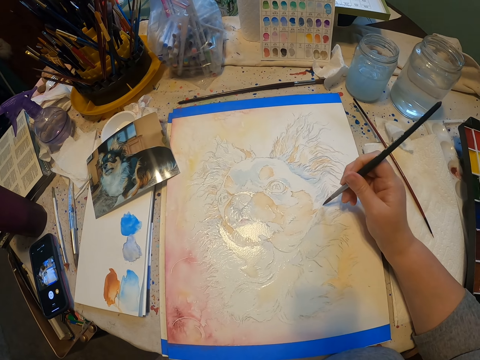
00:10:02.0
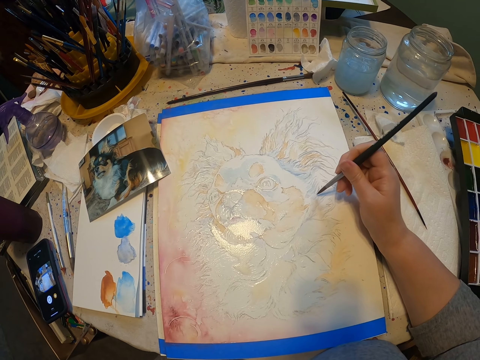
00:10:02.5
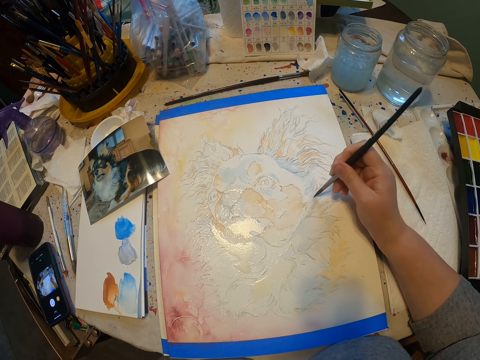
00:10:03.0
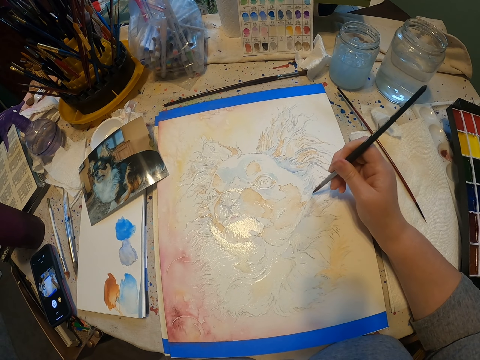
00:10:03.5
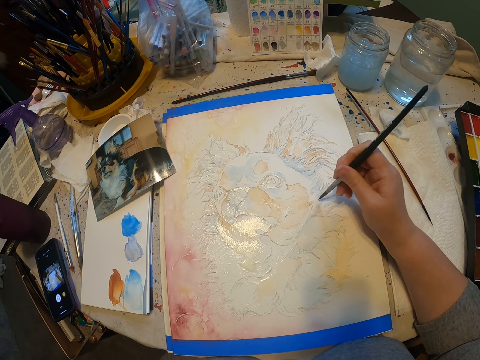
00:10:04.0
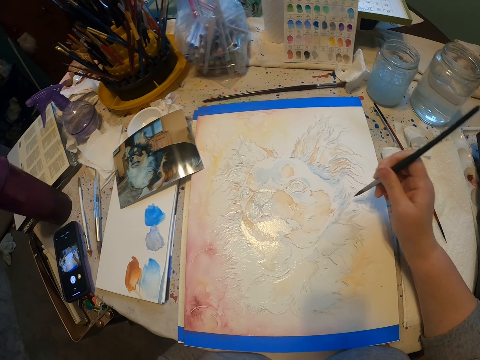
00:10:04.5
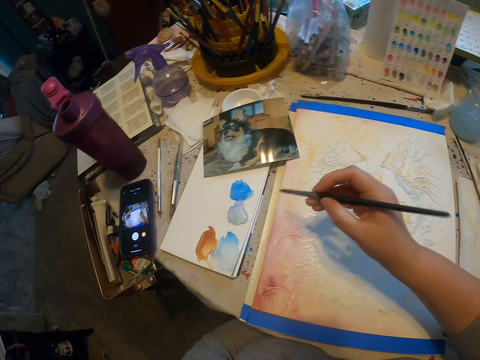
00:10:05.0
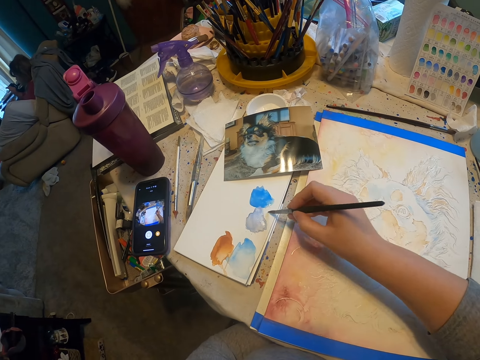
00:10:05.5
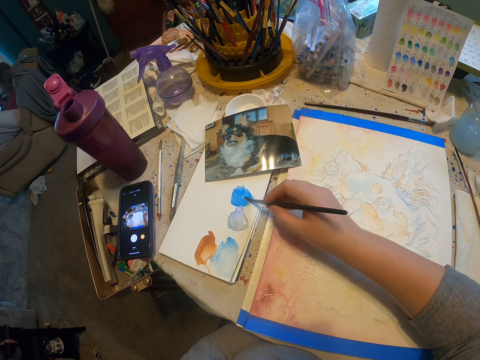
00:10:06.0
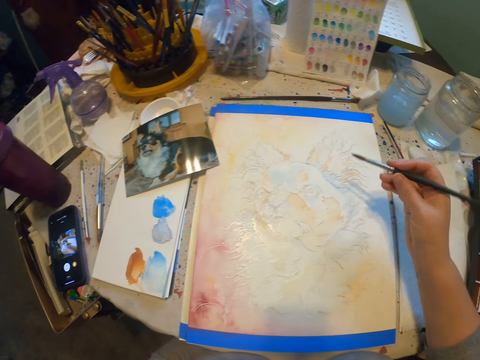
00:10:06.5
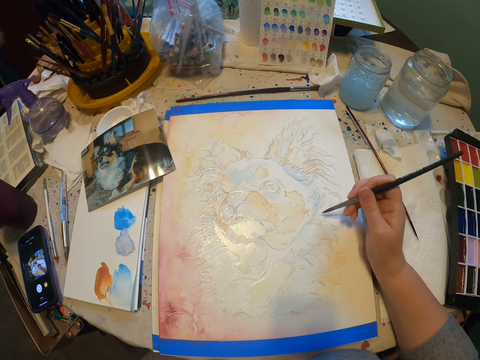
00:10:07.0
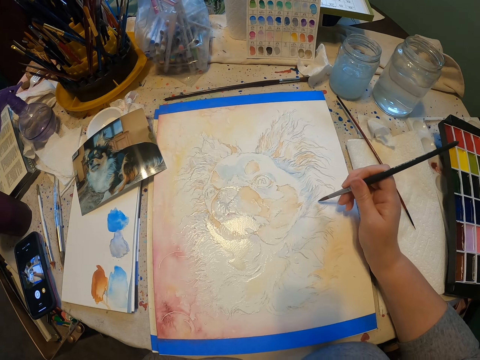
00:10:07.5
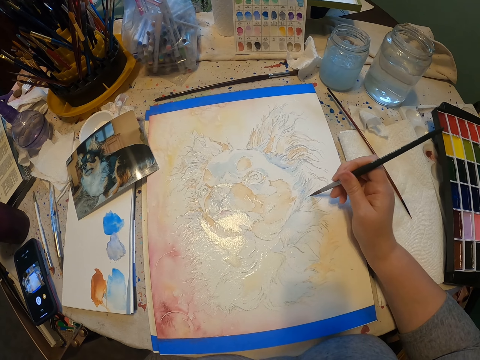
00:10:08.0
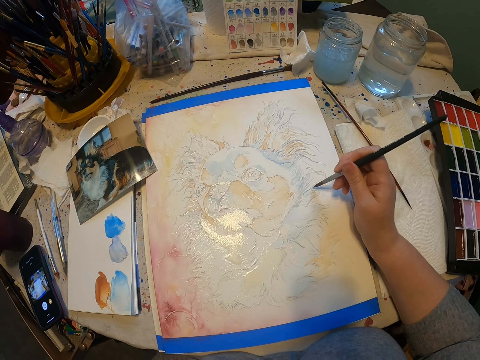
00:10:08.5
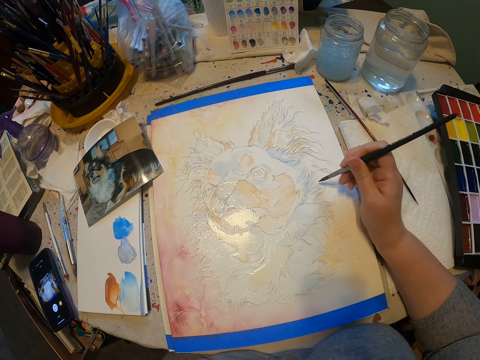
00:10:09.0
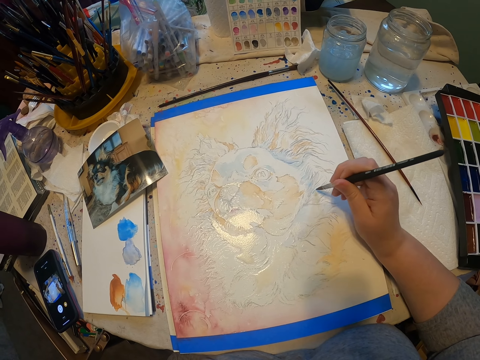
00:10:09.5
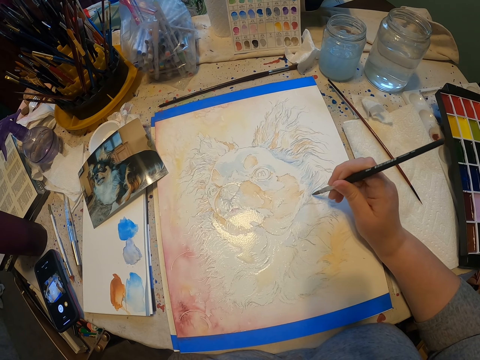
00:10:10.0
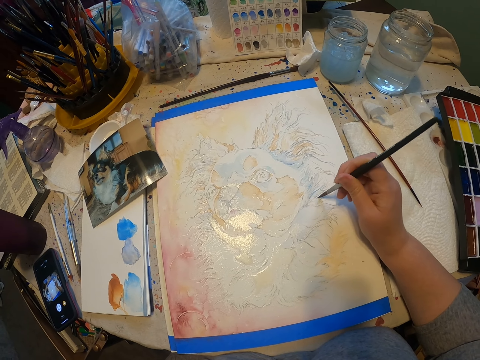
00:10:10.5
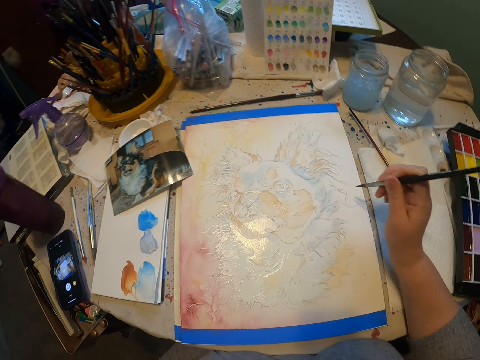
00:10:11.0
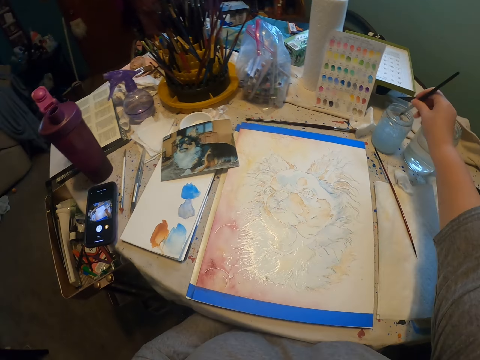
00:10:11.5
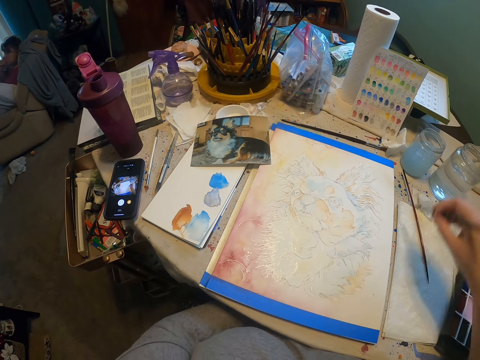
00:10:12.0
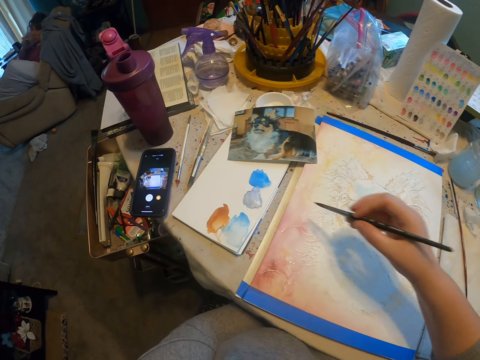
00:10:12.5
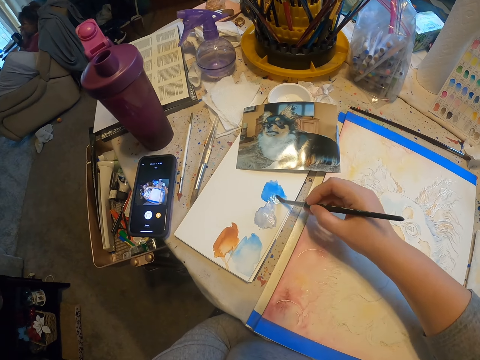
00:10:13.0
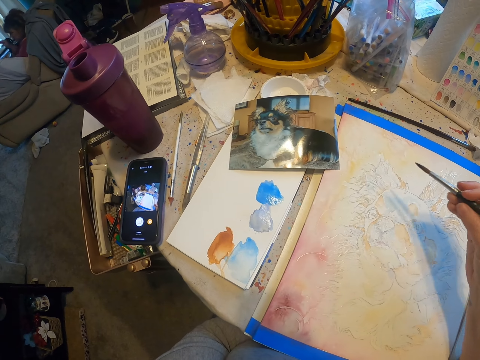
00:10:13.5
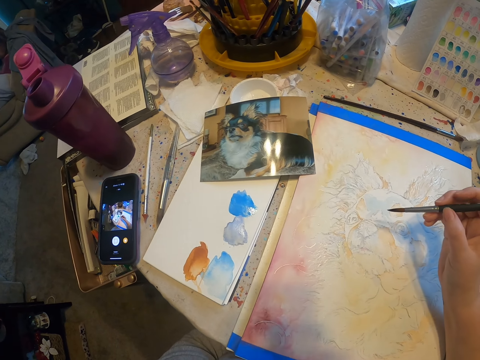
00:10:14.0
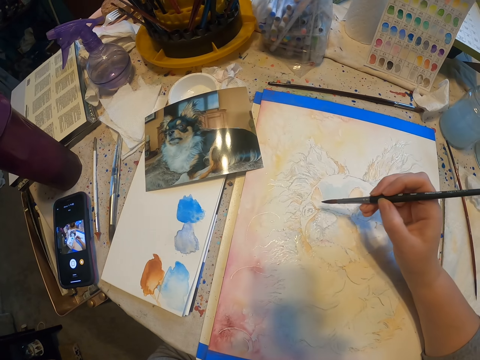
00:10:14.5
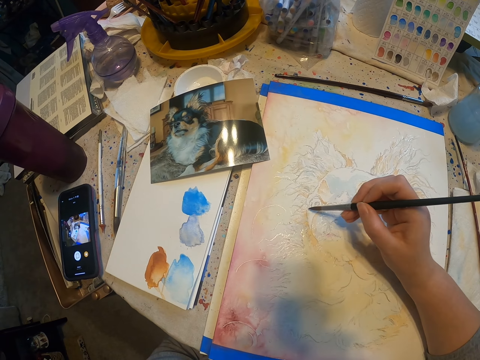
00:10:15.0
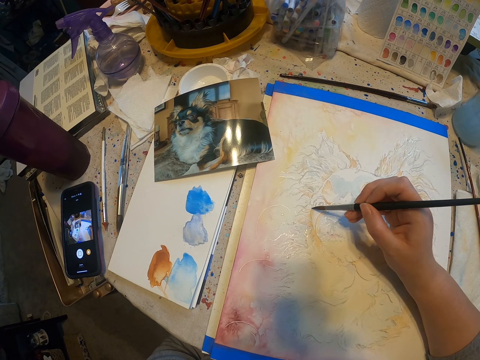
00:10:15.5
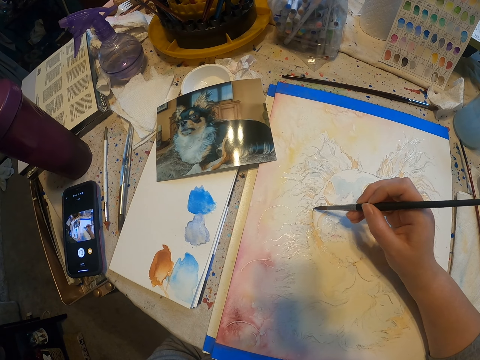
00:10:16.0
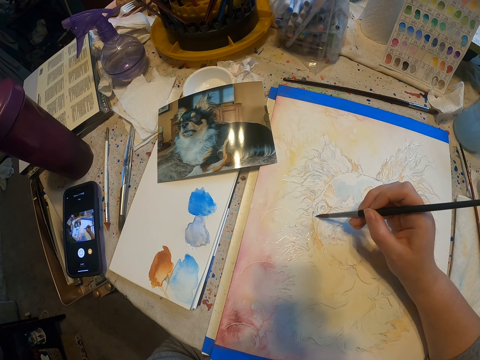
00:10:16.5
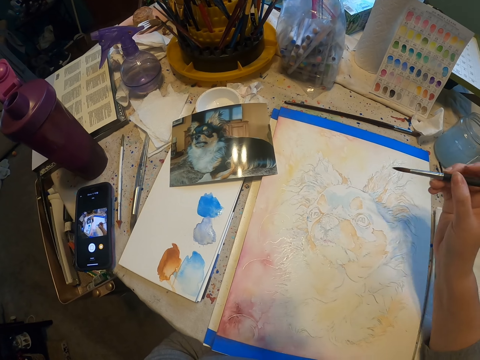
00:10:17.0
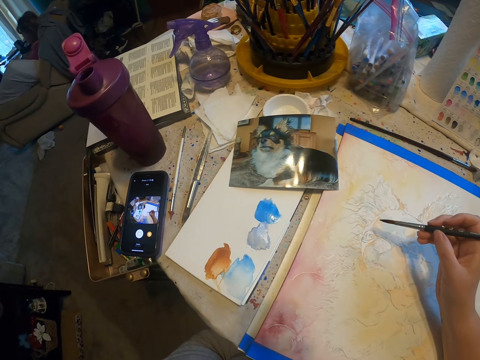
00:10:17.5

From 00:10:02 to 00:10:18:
The camera wearer rubs on the blue paint with the paint brush. They apply the blue color on the painting using the painting brush. They dip the painting brush in the liquid. They rub the painting brush on the paint. They paint the picture using the painting brush.

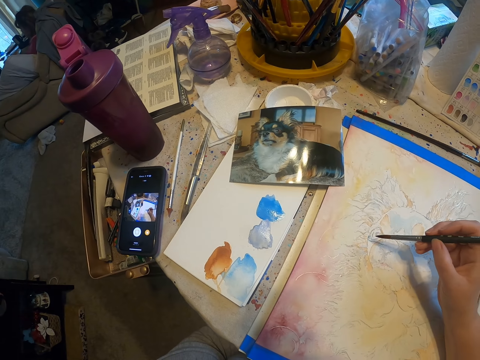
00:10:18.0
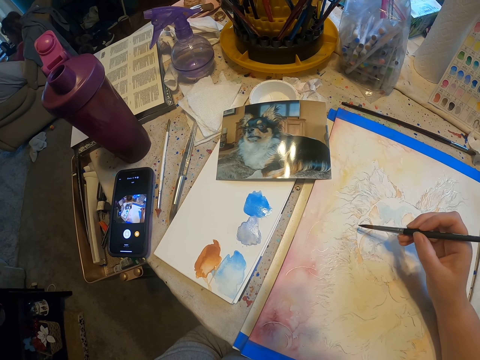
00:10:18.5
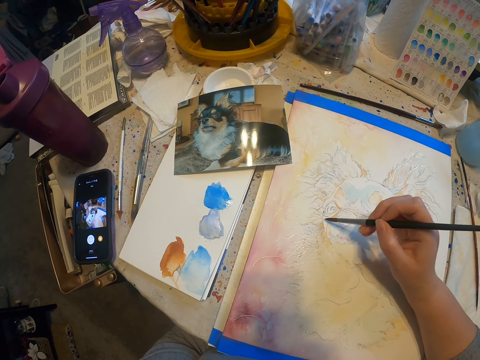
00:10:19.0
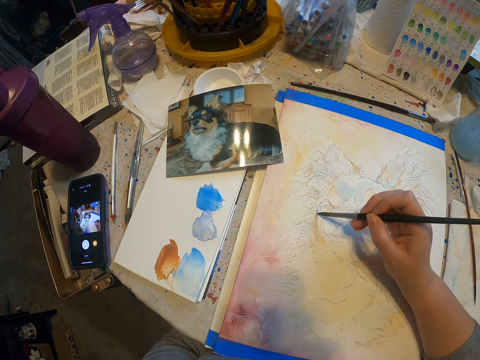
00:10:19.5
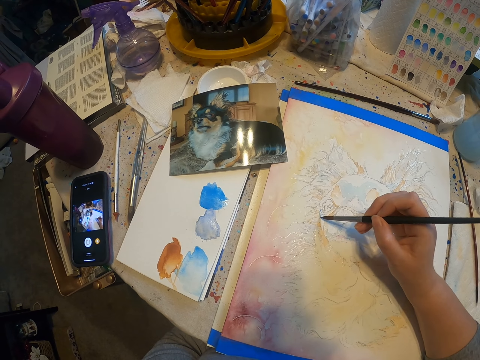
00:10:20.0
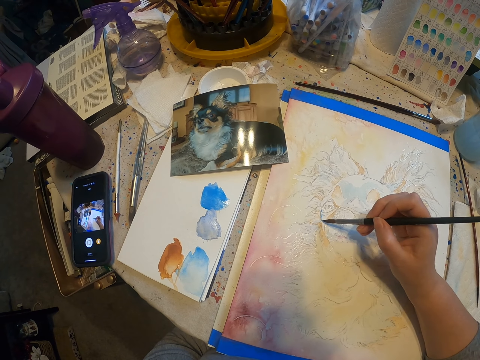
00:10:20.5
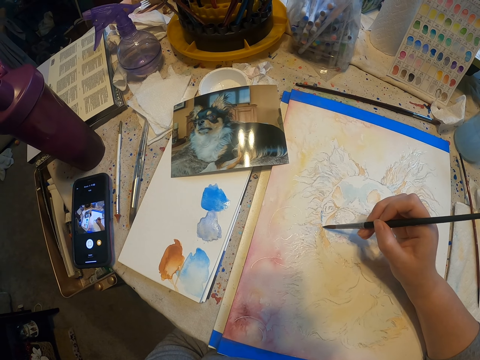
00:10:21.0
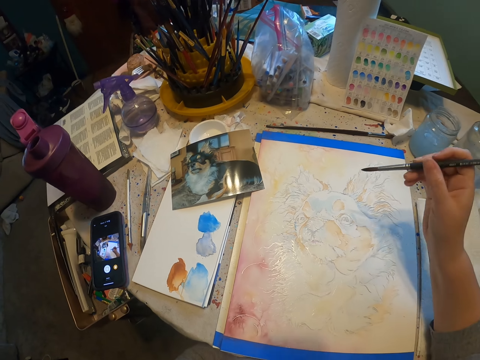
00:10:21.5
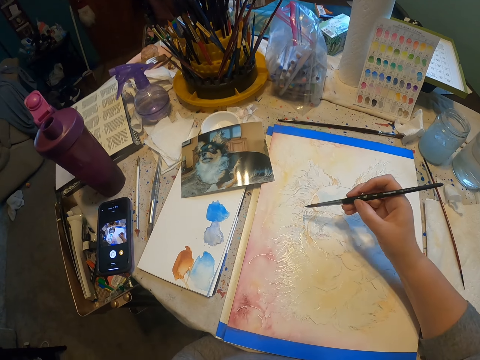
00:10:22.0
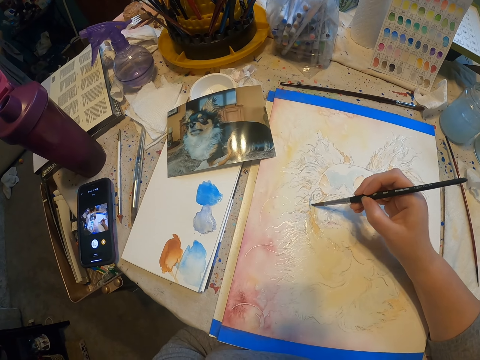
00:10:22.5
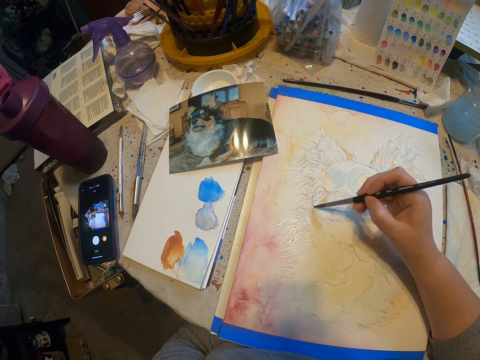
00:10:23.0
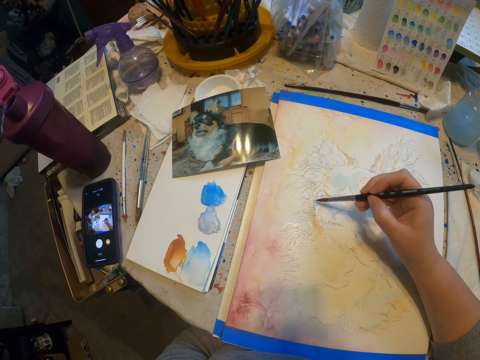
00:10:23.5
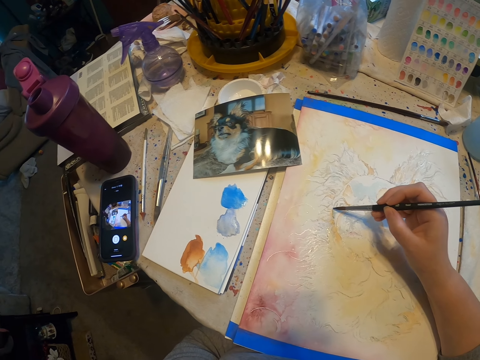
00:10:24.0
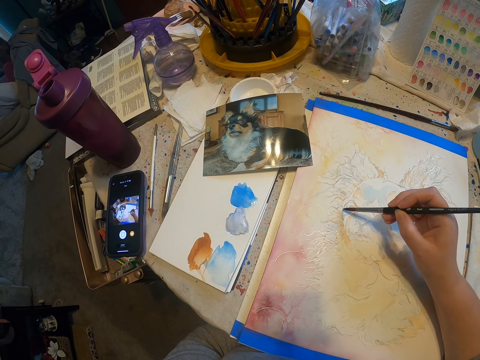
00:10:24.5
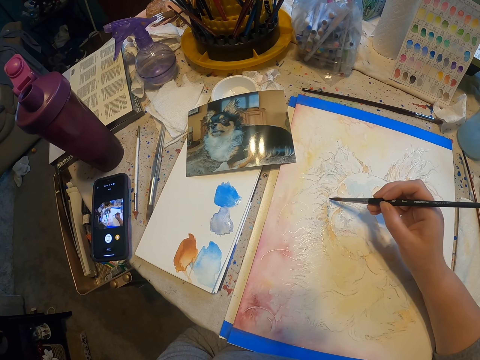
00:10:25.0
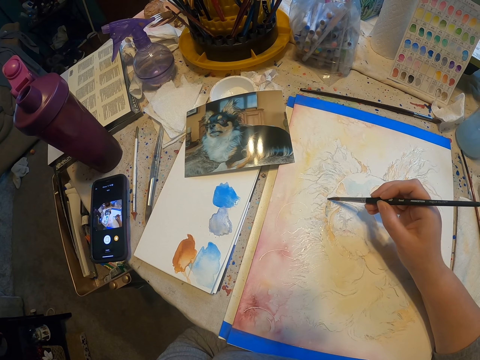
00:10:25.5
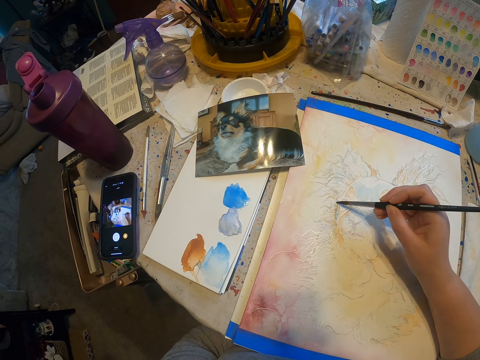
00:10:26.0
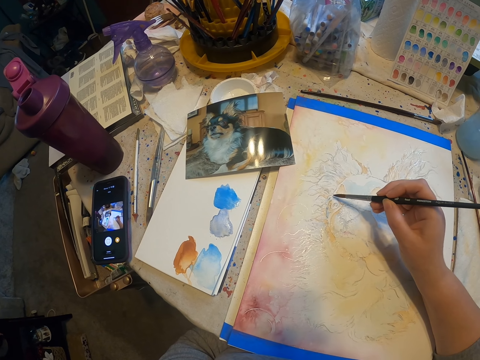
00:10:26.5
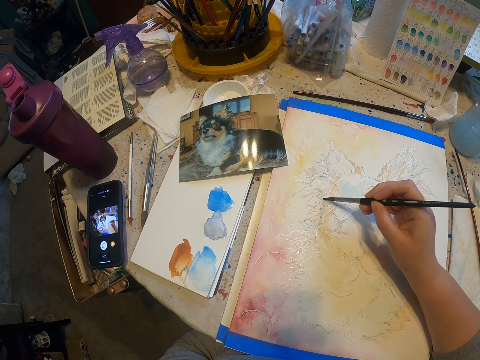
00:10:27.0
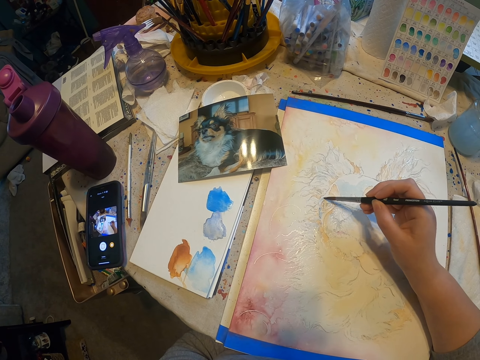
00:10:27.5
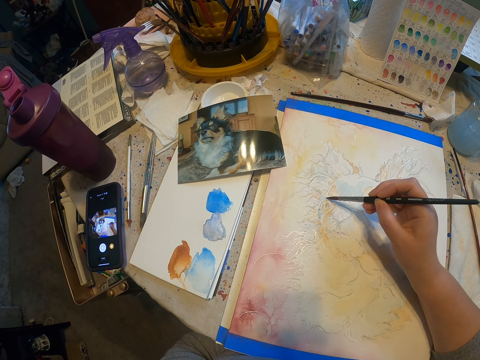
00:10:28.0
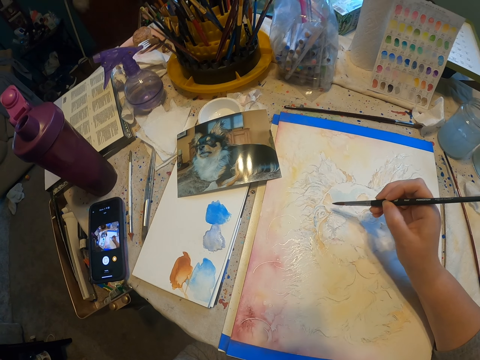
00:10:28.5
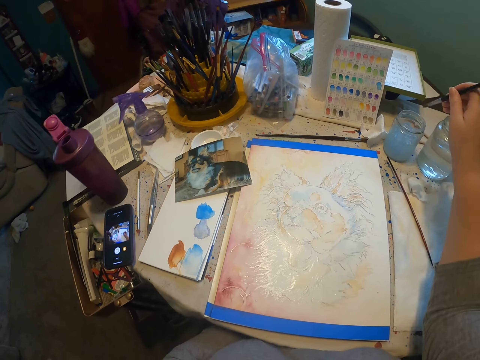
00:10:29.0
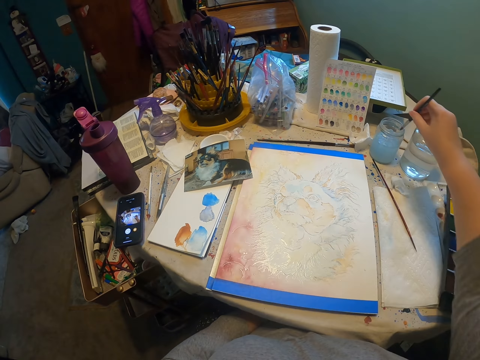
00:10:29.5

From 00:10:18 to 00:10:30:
The camera wearer dips the paint brush in the water.
